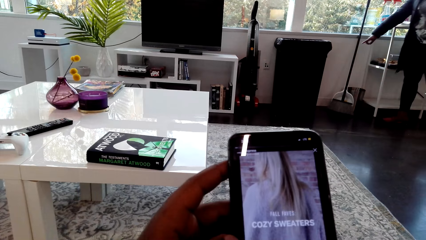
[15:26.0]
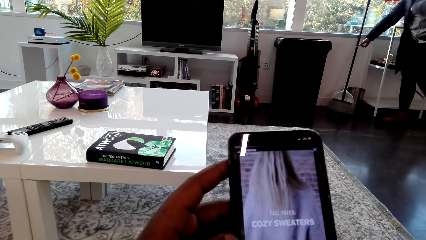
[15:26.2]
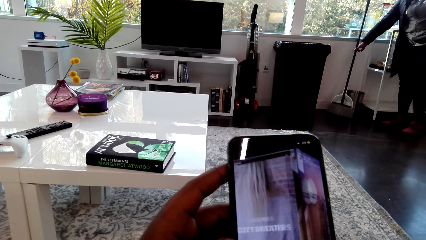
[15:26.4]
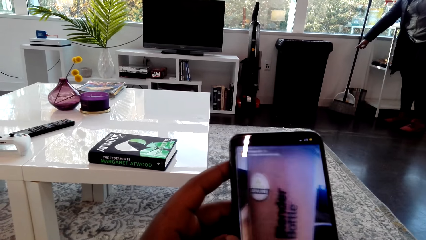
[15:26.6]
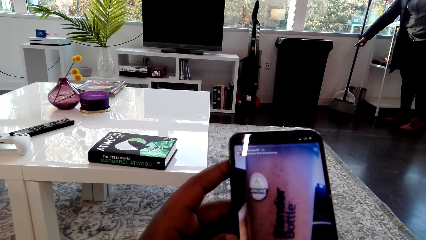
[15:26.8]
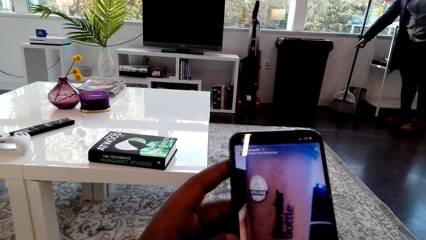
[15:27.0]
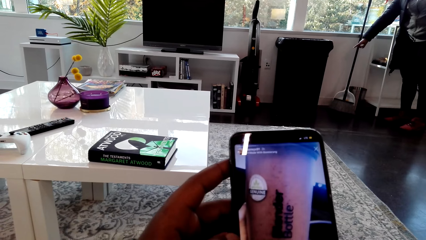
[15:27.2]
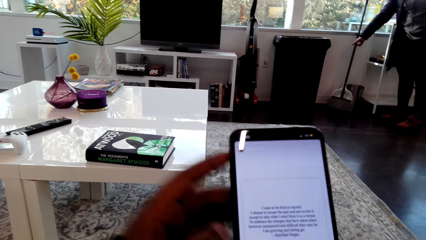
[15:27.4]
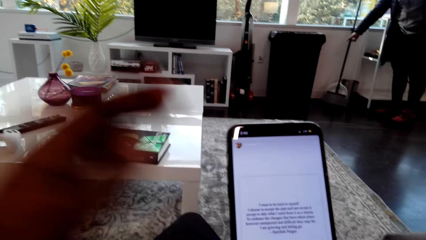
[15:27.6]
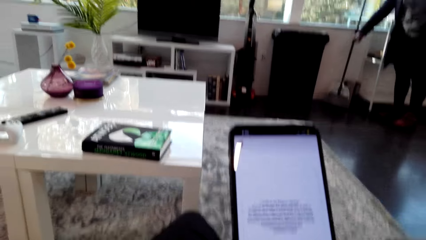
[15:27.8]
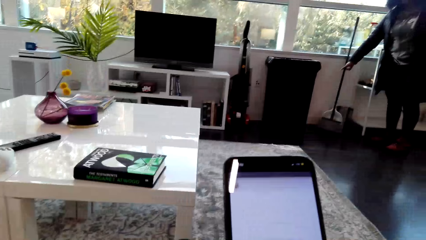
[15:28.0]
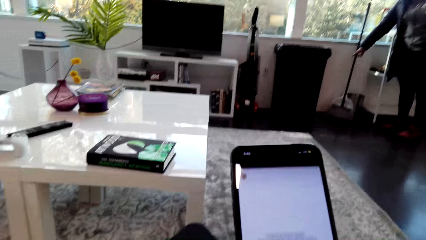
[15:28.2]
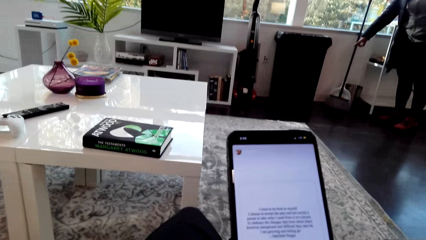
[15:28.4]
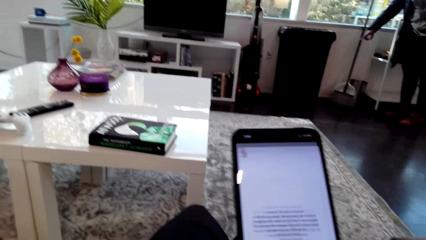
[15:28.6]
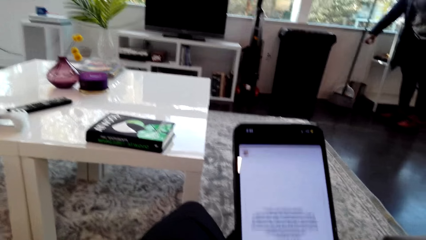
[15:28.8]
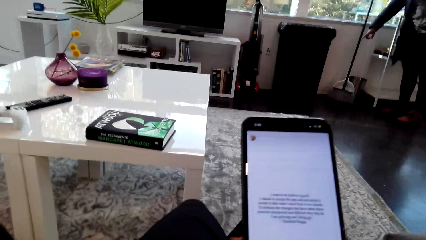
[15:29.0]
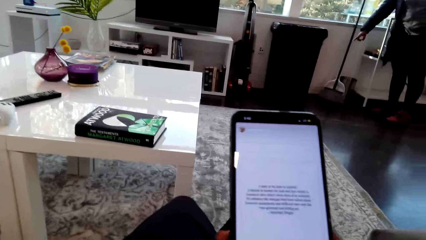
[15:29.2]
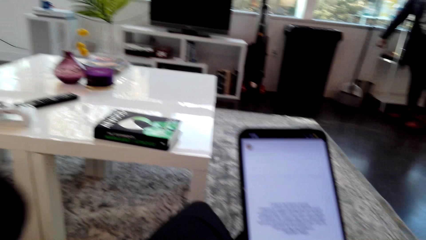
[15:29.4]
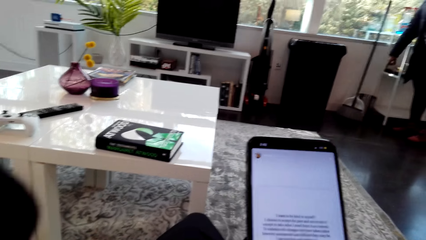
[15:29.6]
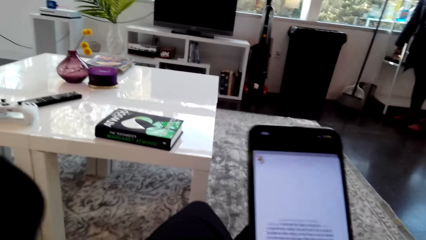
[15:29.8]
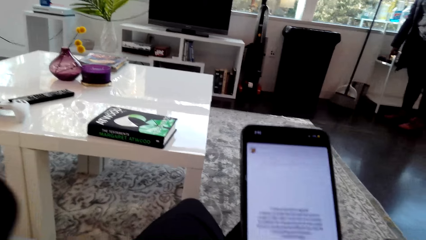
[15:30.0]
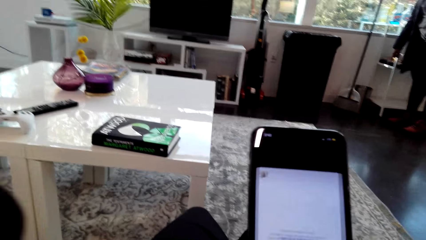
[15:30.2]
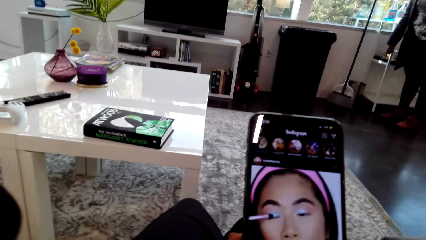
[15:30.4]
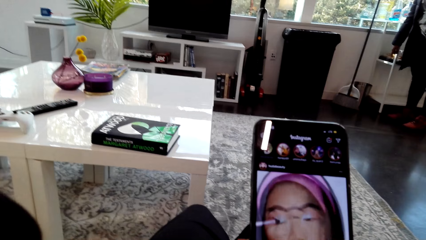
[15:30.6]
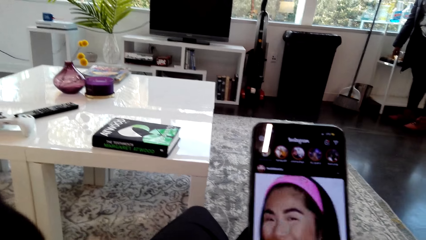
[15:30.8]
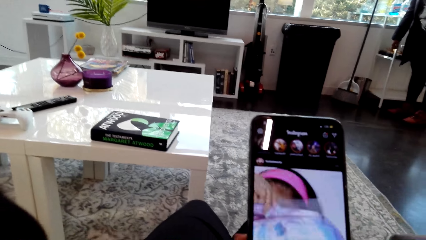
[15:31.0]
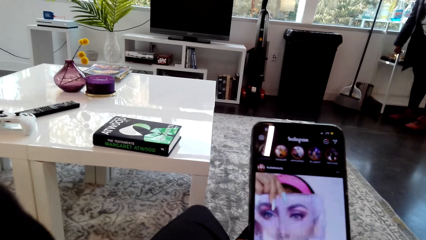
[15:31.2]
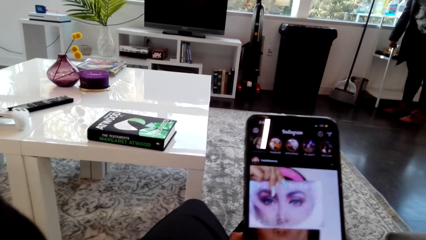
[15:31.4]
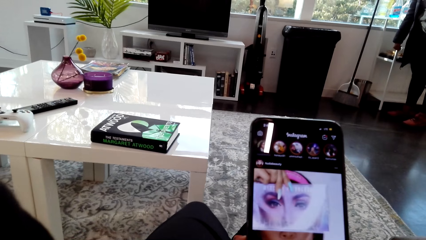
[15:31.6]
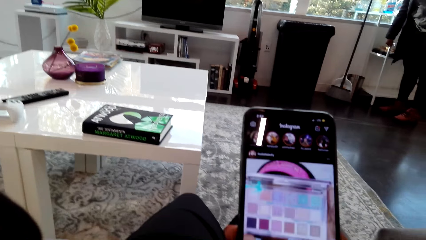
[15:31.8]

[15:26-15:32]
The woman points on the floor.

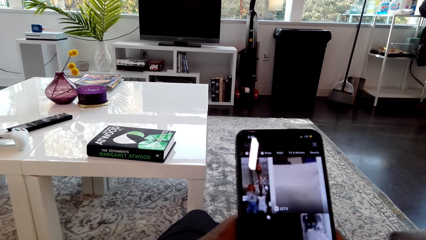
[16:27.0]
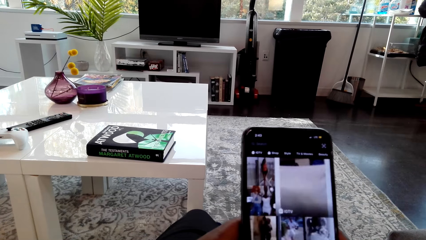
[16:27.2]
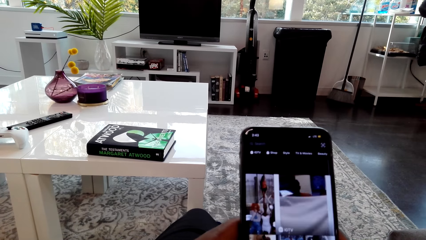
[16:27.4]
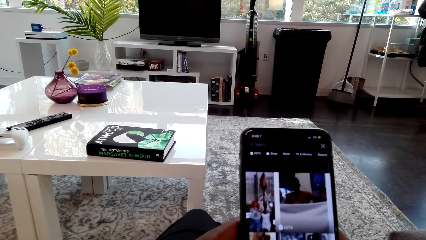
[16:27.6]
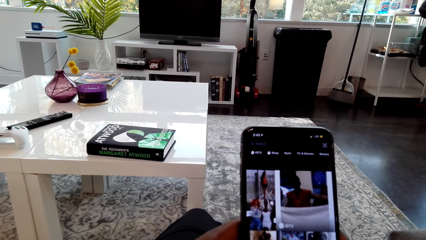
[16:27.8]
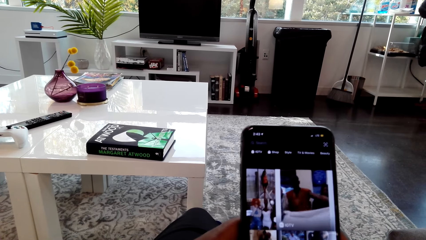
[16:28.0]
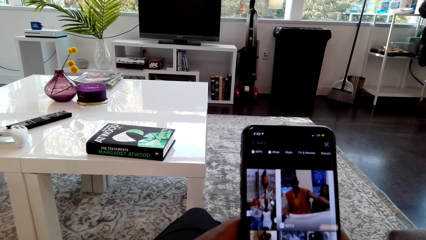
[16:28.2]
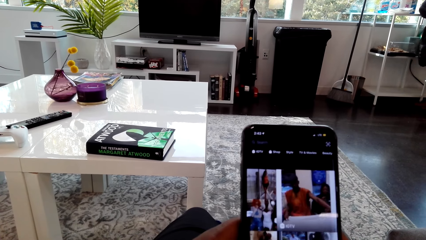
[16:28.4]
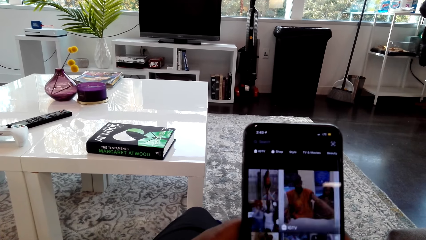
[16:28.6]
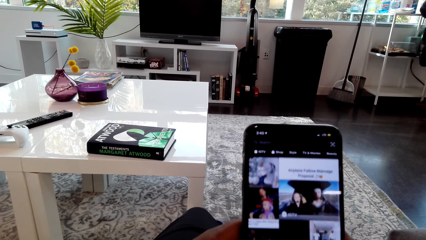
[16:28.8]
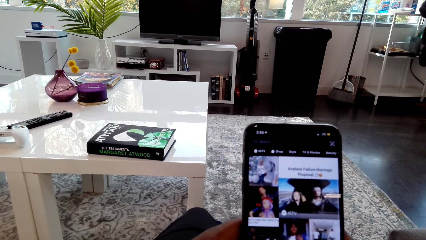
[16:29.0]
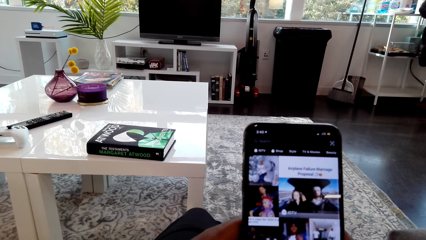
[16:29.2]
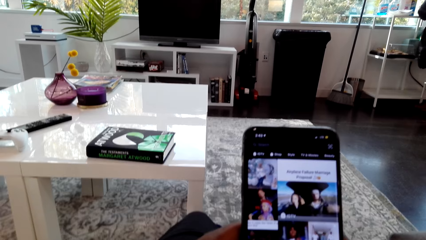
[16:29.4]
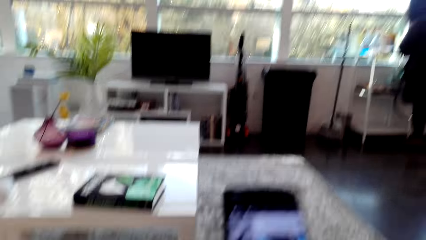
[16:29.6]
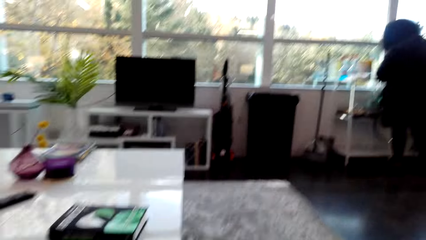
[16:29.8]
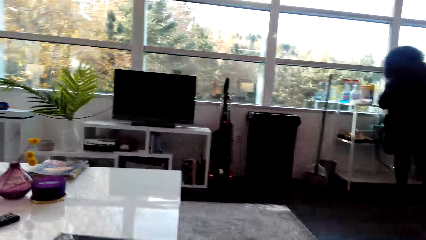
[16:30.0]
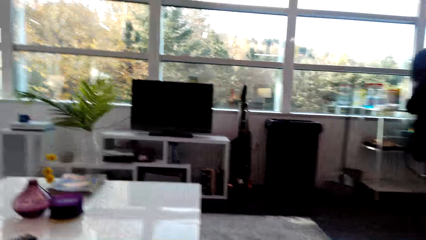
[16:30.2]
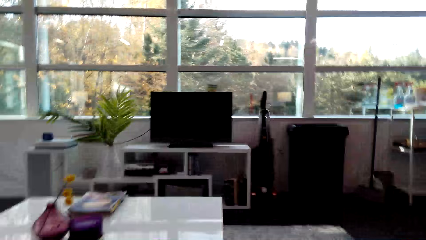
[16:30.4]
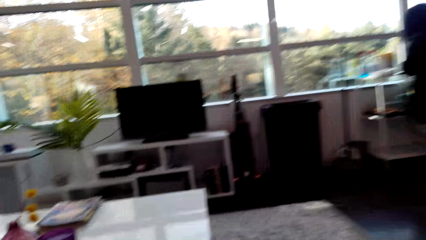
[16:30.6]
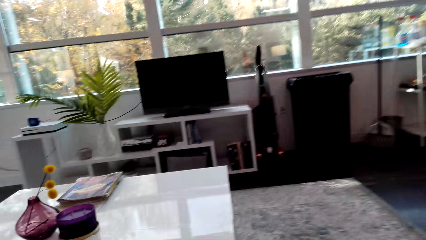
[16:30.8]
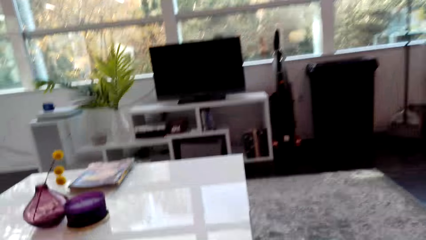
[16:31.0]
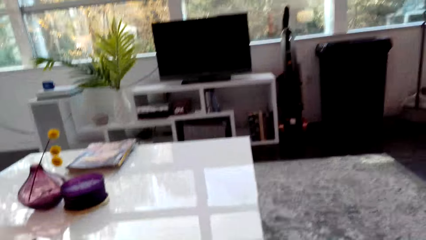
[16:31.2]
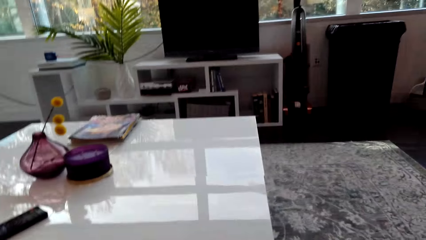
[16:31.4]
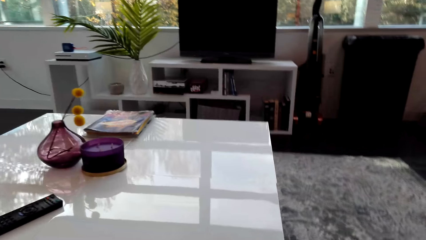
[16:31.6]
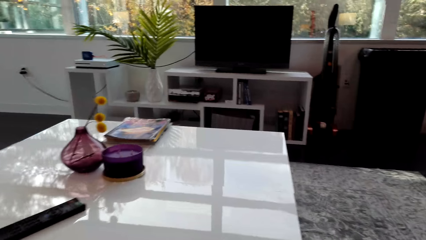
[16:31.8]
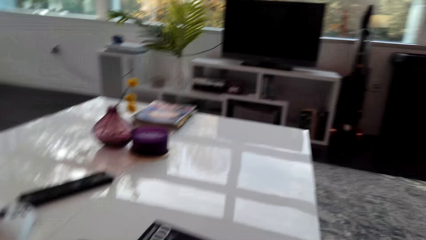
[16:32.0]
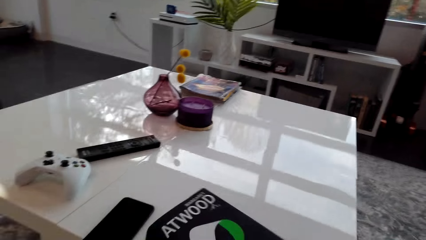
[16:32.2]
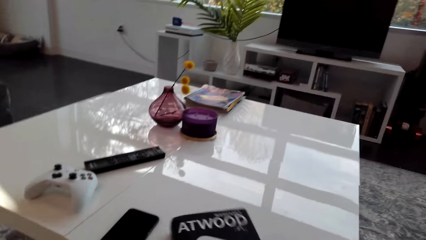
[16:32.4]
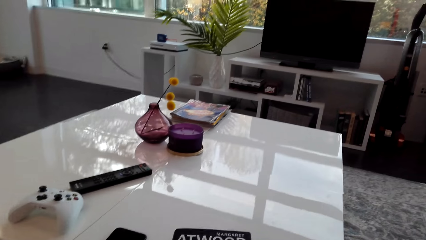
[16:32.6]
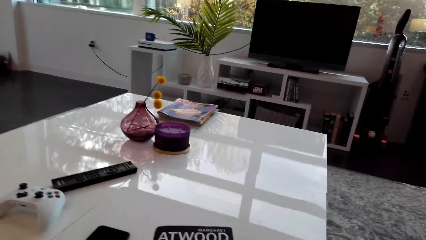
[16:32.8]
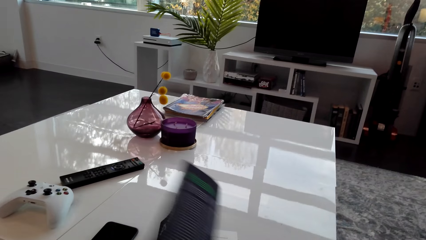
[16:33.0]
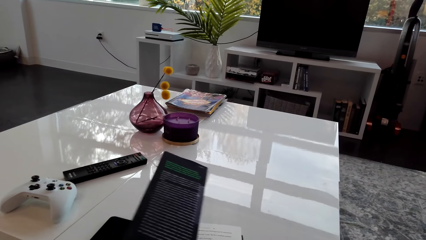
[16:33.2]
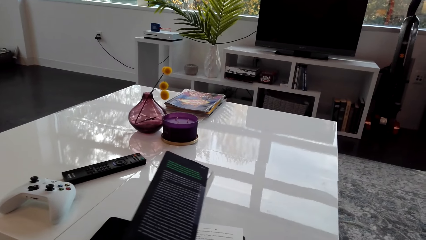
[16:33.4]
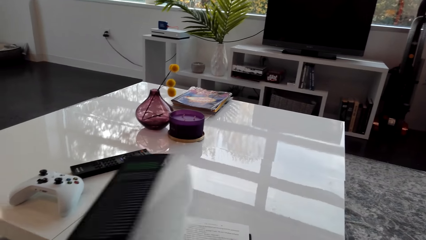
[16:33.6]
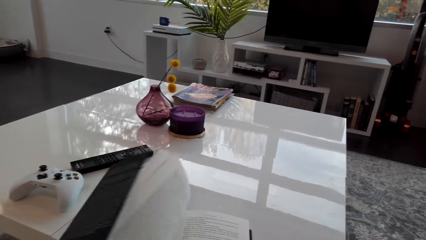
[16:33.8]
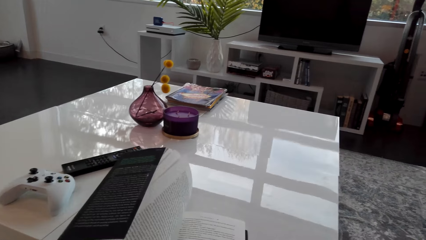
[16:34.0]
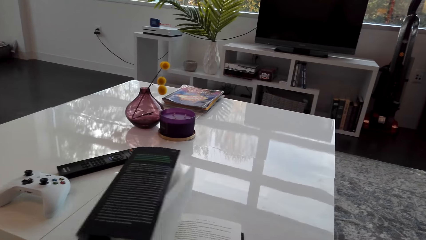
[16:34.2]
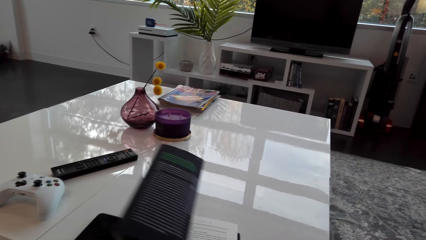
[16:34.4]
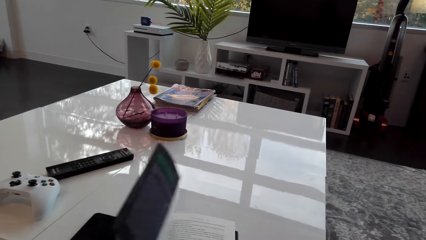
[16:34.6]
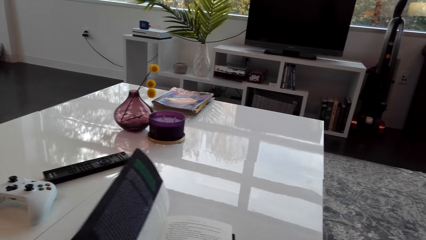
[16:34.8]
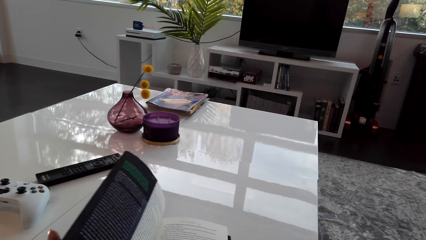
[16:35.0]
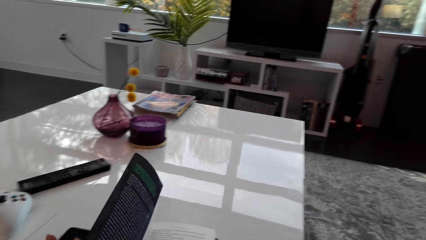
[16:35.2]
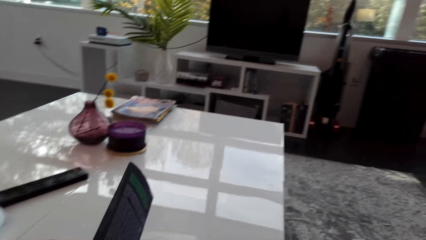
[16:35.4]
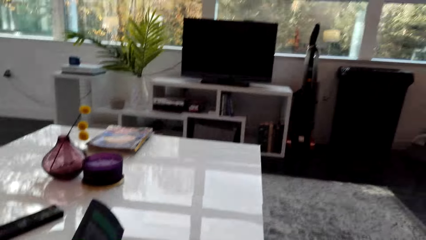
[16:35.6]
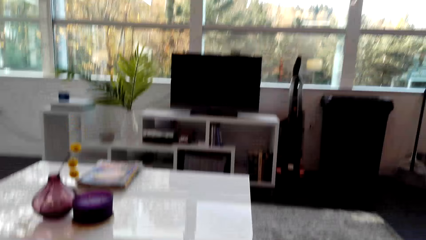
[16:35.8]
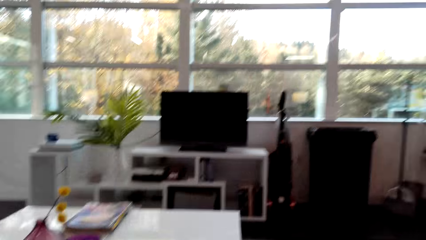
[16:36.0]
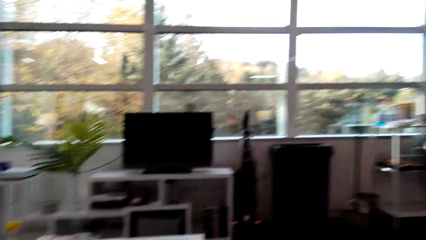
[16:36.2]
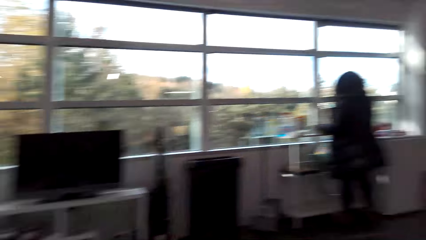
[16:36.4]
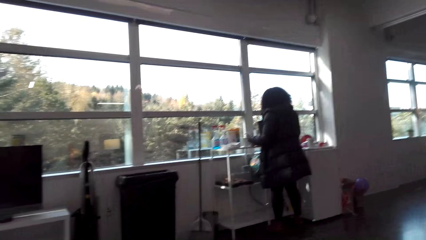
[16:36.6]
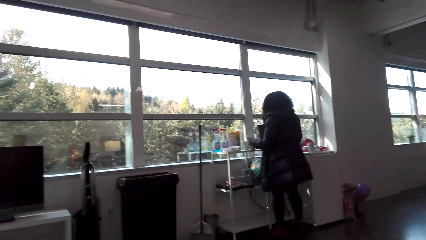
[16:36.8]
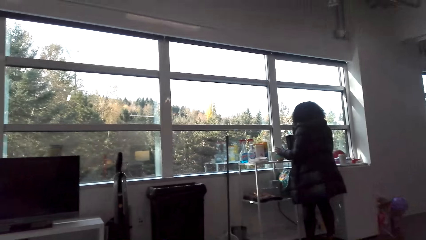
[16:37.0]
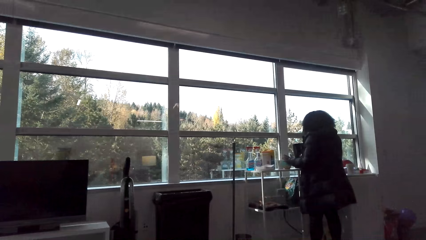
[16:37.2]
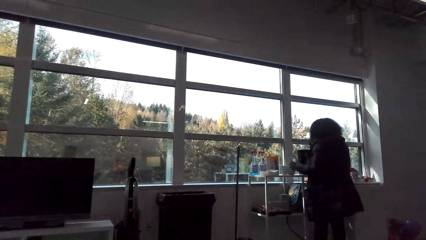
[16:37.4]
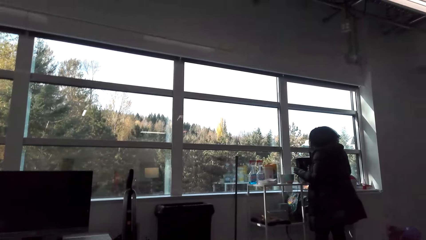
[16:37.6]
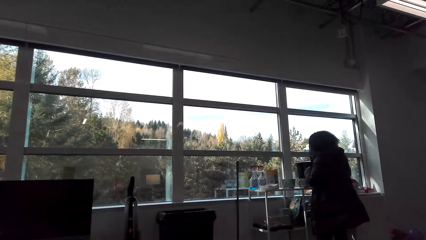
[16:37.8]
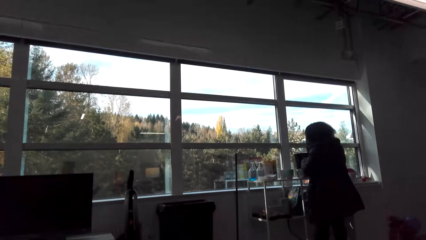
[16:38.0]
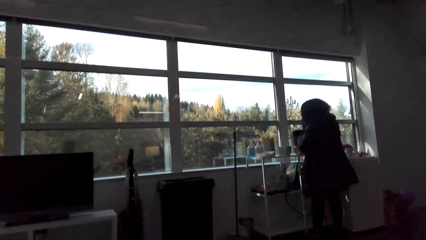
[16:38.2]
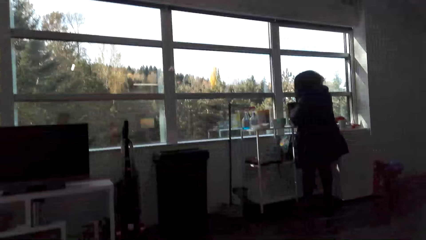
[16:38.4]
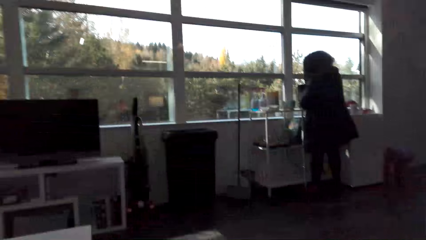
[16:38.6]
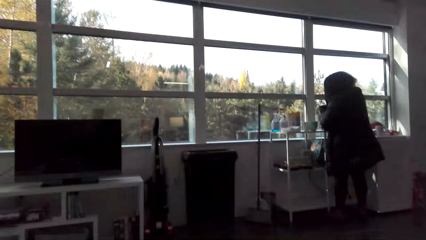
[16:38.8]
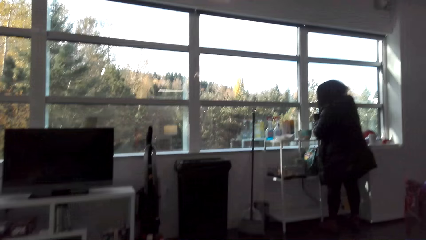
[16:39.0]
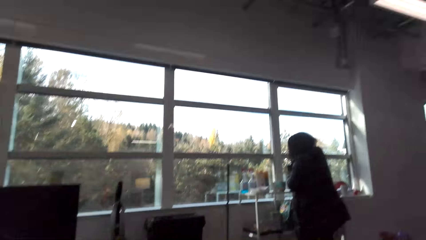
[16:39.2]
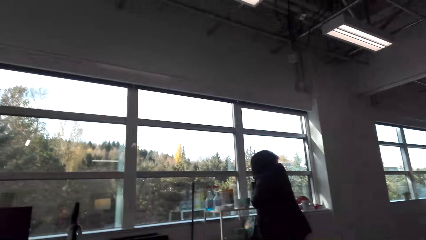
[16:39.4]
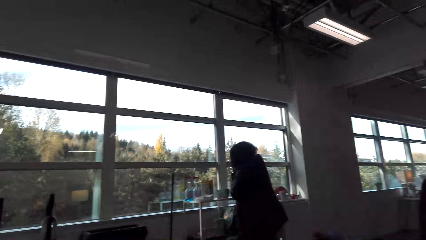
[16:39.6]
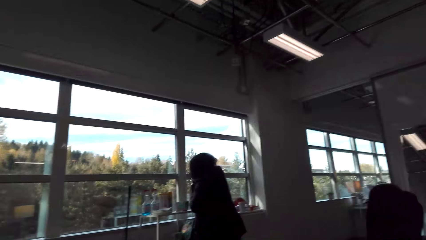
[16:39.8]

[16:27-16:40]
The person interacts with the camera wearer. The camera wearer looks around the house. They move closer to the table. They turn a book on the table. They open the book. They look around the house.
